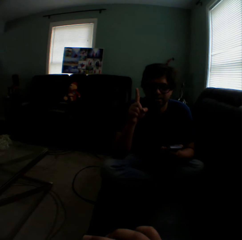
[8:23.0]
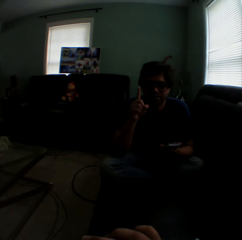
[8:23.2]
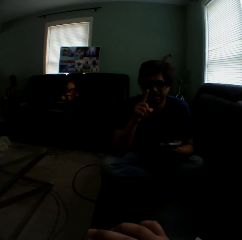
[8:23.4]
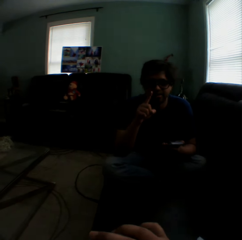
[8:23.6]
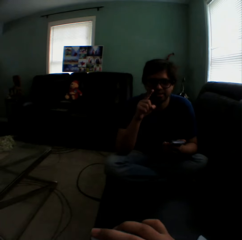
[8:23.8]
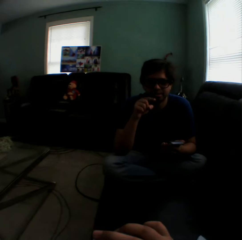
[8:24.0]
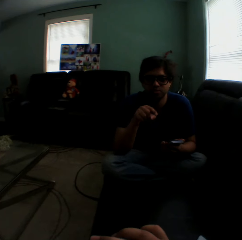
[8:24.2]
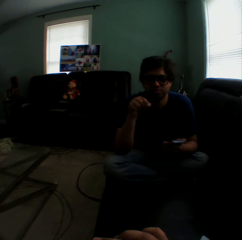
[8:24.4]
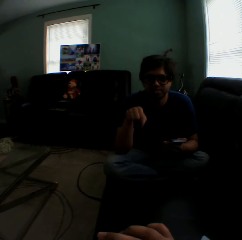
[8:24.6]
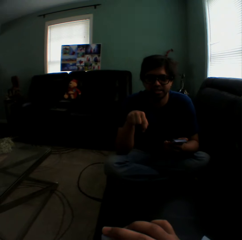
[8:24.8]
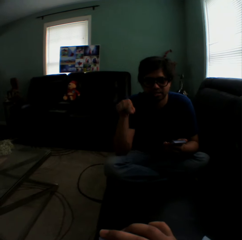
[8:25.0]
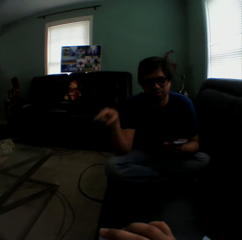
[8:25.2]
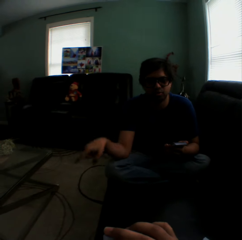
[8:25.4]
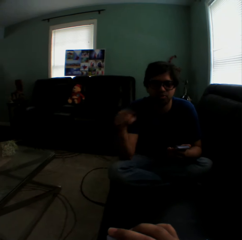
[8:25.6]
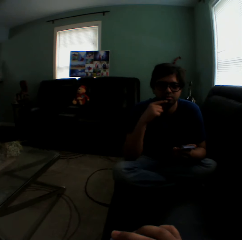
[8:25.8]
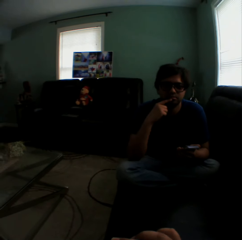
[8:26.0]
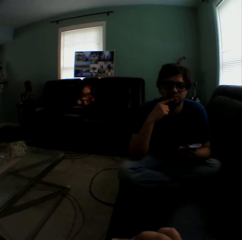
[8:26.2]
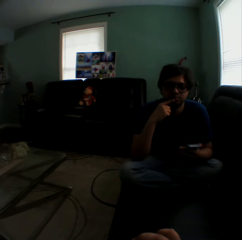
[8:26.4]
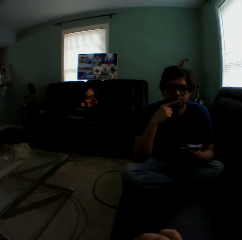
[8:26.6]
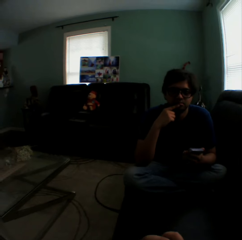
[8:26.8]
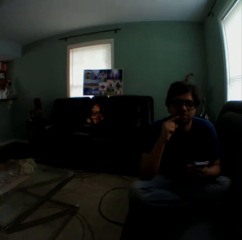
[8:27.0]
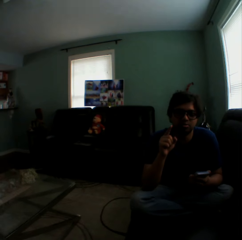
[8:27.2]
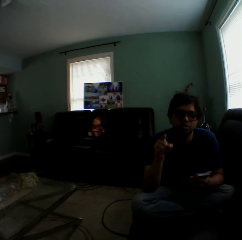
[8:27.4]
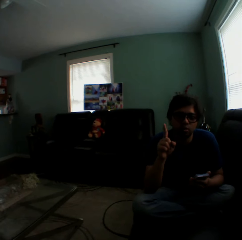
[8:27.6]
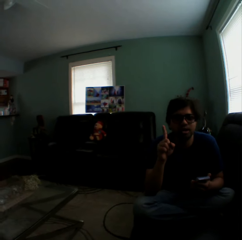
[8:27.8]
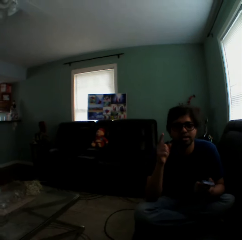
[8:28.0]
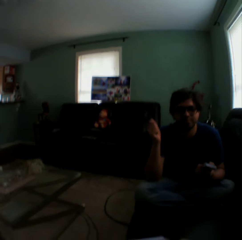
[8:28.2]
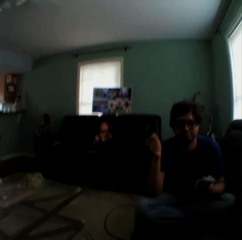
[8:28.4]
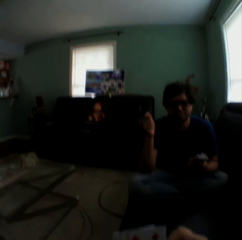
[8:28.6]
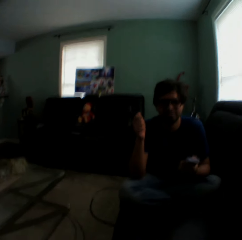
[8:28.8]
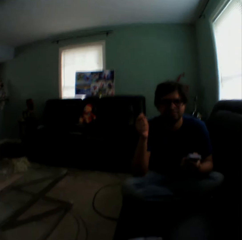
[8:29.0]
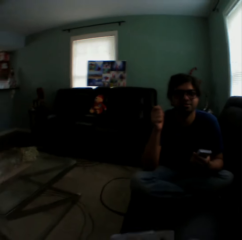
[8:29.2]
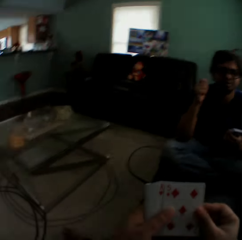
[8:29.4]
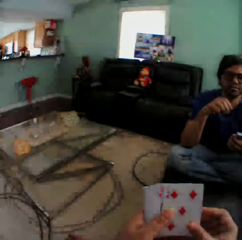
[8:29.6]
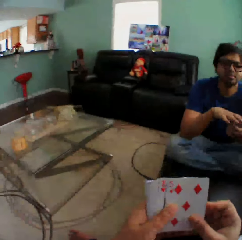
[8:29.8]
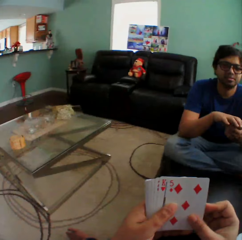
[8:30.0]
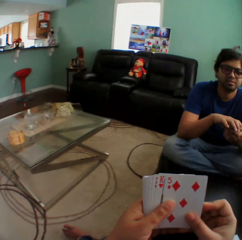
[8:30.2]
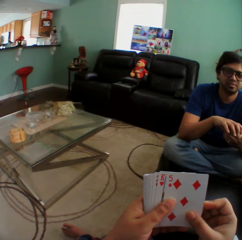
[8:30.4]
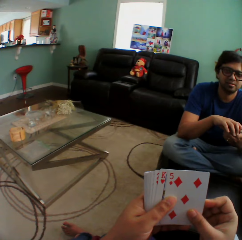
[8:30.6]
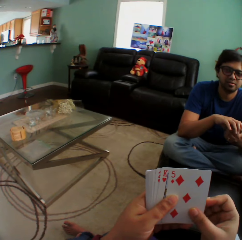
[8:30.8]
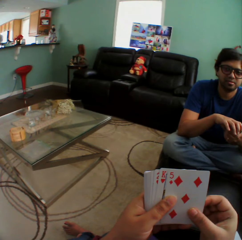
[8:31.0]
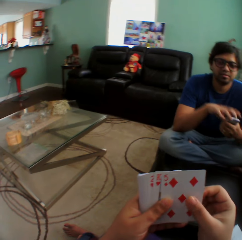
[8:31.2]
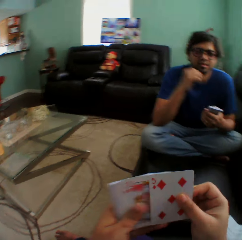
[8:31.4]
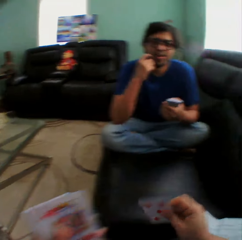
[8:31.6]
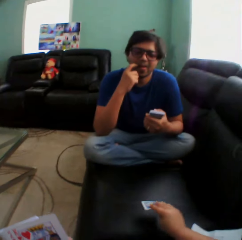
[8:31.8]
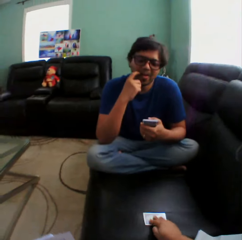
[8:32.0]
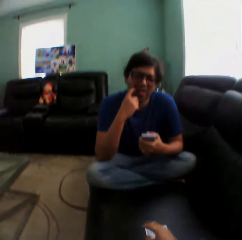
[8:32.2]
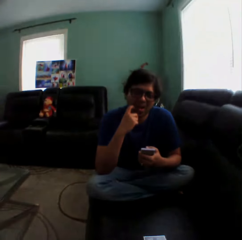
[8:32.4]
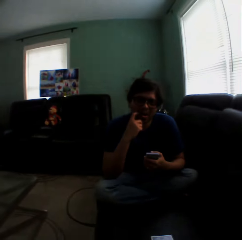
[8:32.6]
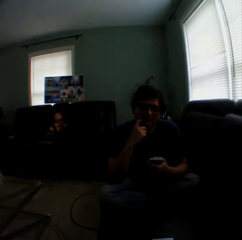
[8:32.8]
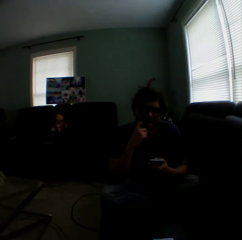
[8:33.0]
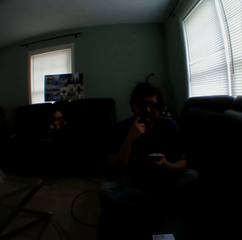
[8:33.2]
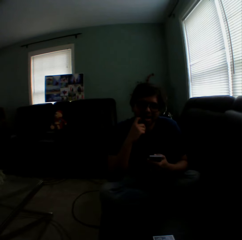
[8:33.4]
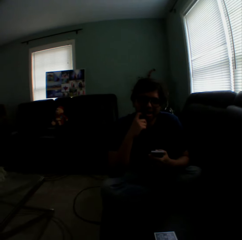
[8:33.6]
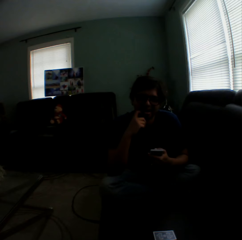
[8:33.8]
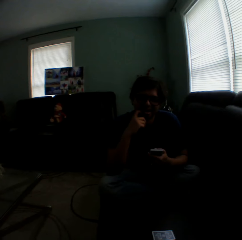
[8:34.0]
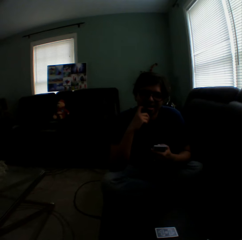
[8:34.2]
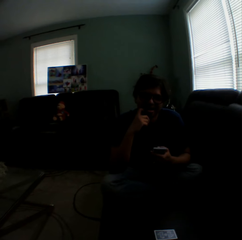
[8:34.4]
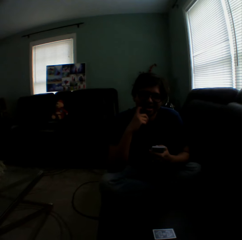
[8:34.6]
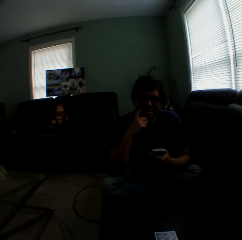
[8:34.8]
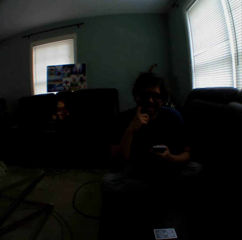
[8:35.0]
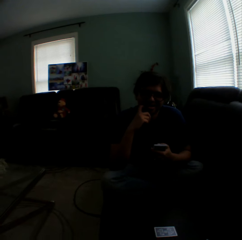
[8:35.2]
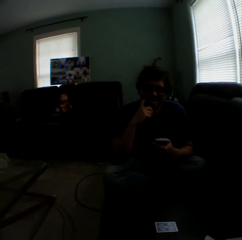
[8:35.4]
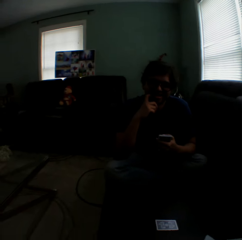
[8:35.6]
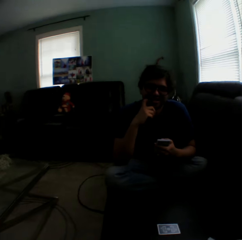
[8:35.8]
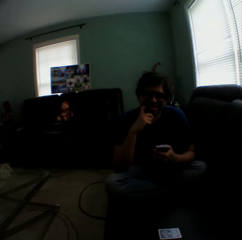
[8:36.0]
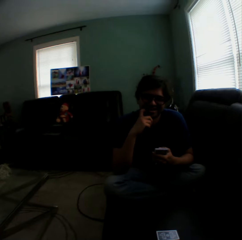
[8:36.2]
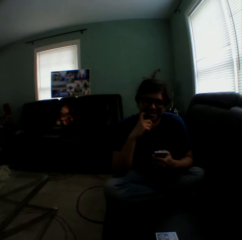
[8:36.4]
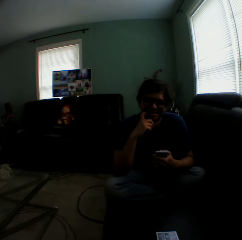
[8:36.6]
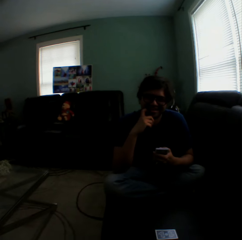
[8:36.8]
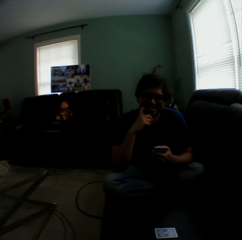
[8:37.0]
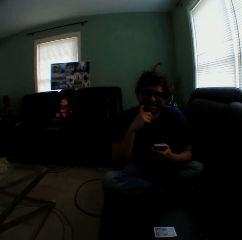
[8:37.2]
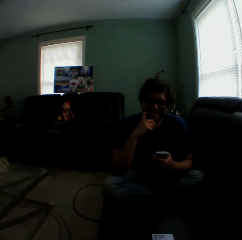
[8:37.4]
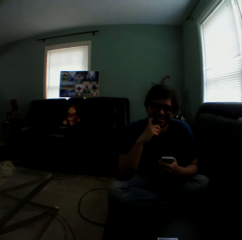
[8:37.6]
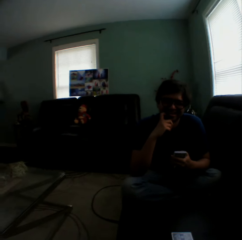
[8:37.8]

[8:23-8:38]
A man touches the face. The camera wearer turns to the side. The man raises a finger. The camera wearer turns to the side, holds playing cards, and turns to the side. The man touches the face. The camera wearer puts a playing card on the couch. They turn to the side. The man holds playing cards.

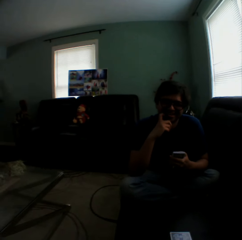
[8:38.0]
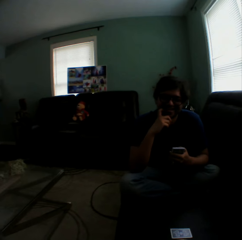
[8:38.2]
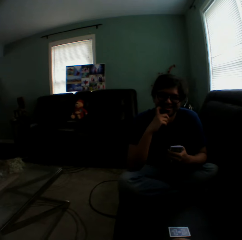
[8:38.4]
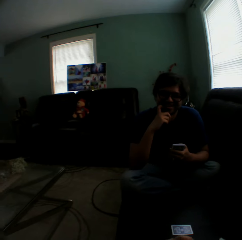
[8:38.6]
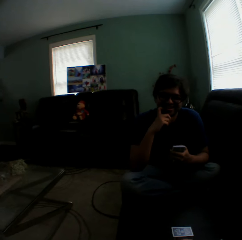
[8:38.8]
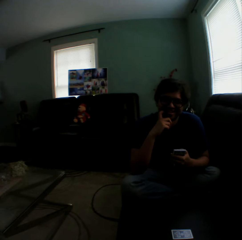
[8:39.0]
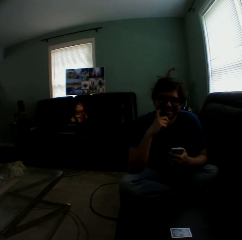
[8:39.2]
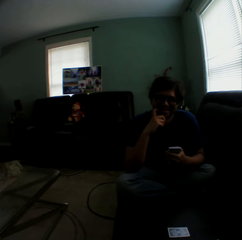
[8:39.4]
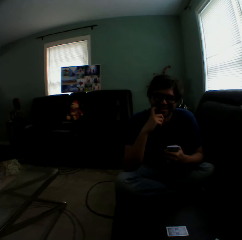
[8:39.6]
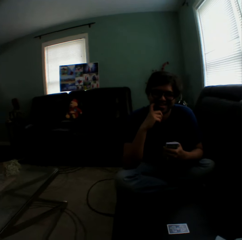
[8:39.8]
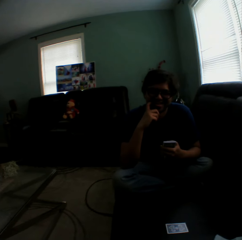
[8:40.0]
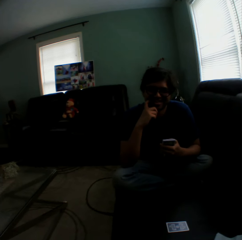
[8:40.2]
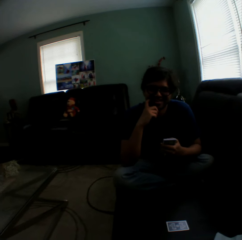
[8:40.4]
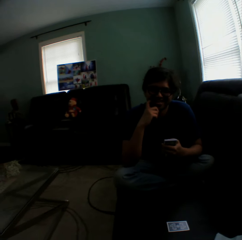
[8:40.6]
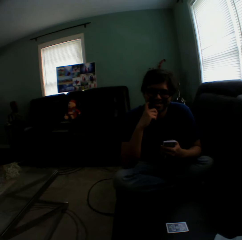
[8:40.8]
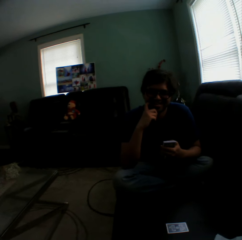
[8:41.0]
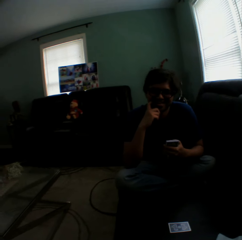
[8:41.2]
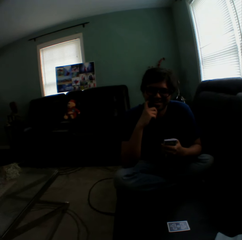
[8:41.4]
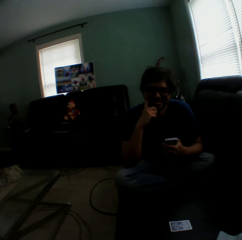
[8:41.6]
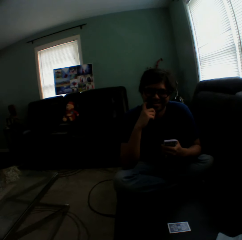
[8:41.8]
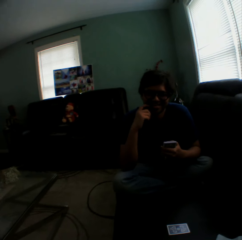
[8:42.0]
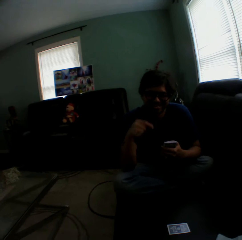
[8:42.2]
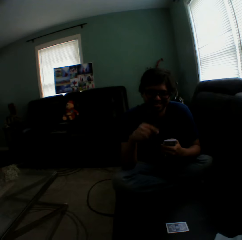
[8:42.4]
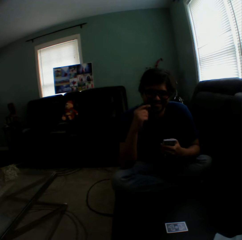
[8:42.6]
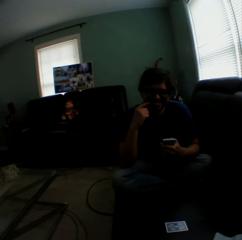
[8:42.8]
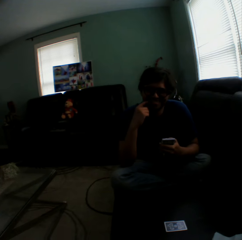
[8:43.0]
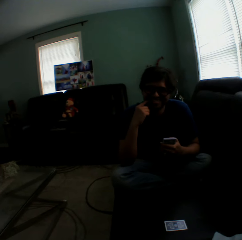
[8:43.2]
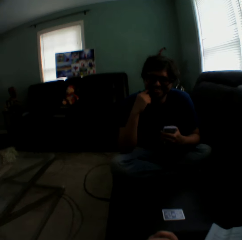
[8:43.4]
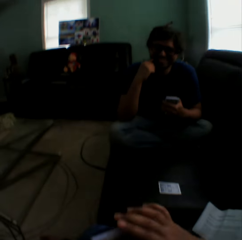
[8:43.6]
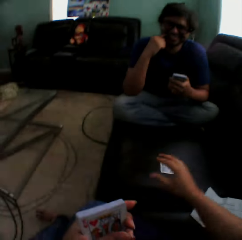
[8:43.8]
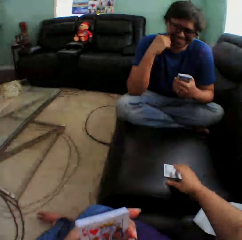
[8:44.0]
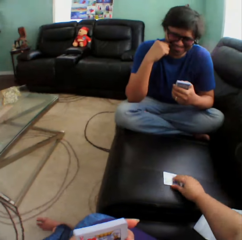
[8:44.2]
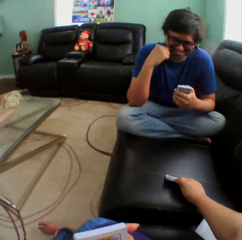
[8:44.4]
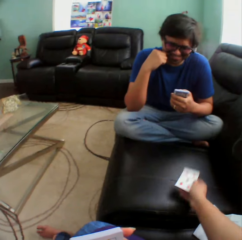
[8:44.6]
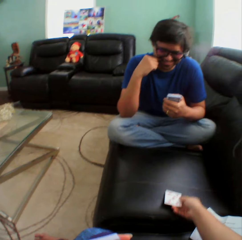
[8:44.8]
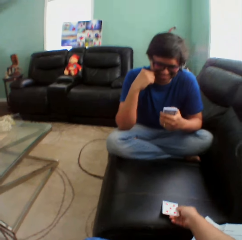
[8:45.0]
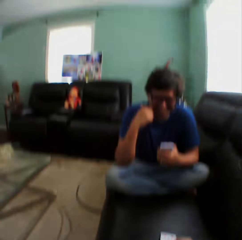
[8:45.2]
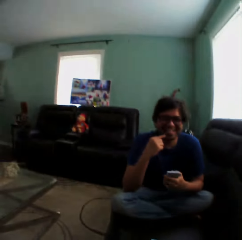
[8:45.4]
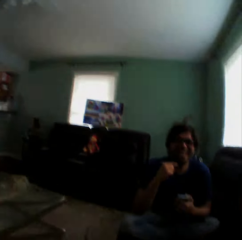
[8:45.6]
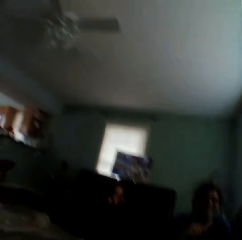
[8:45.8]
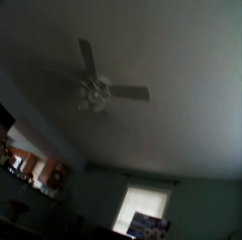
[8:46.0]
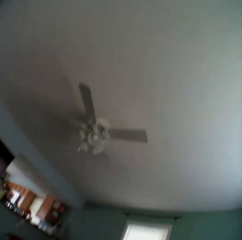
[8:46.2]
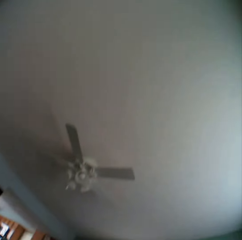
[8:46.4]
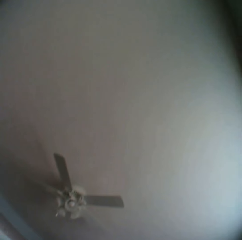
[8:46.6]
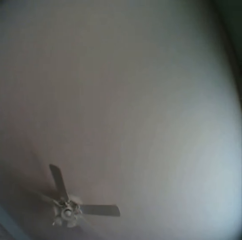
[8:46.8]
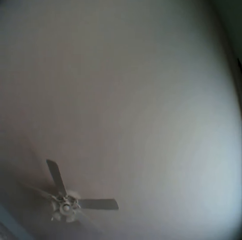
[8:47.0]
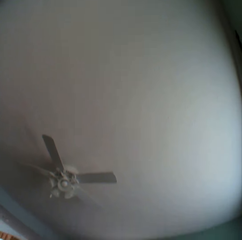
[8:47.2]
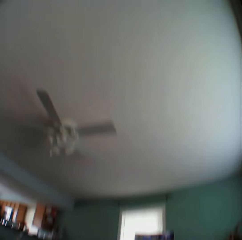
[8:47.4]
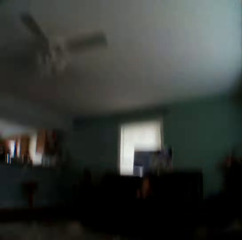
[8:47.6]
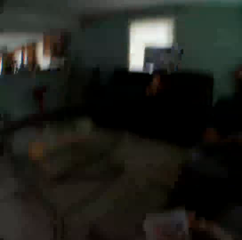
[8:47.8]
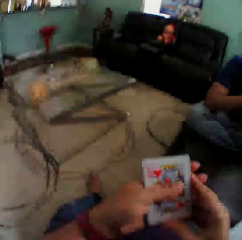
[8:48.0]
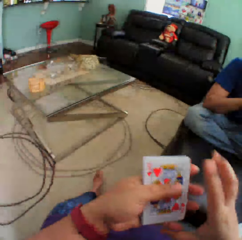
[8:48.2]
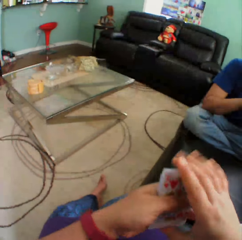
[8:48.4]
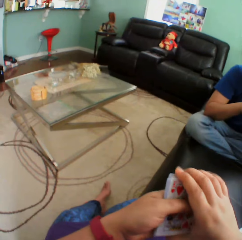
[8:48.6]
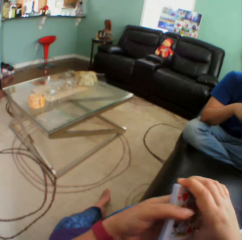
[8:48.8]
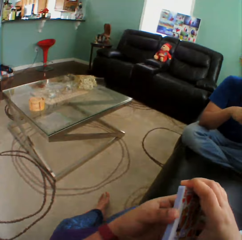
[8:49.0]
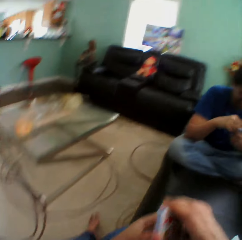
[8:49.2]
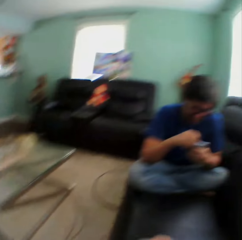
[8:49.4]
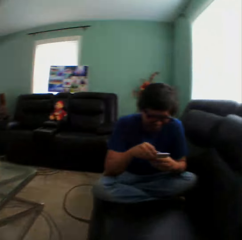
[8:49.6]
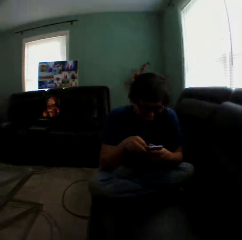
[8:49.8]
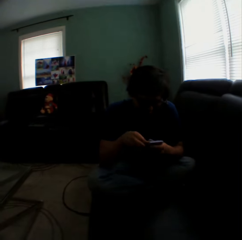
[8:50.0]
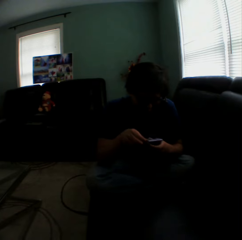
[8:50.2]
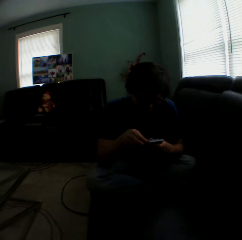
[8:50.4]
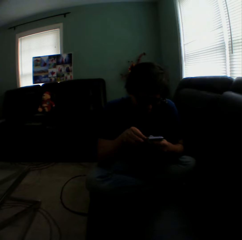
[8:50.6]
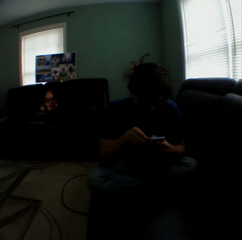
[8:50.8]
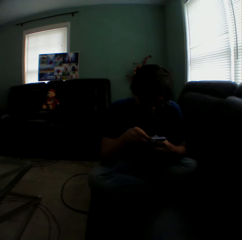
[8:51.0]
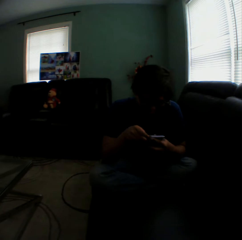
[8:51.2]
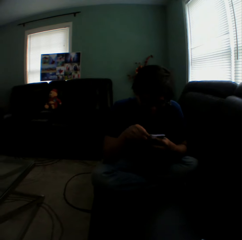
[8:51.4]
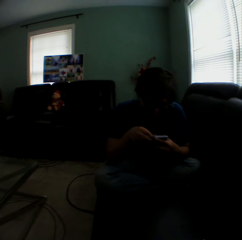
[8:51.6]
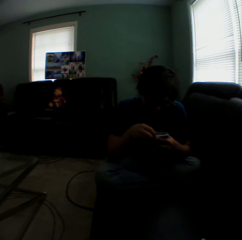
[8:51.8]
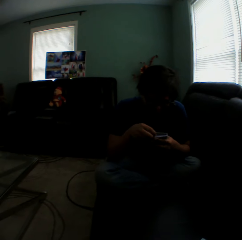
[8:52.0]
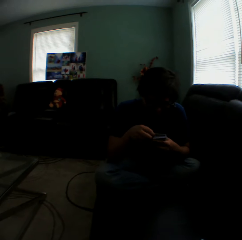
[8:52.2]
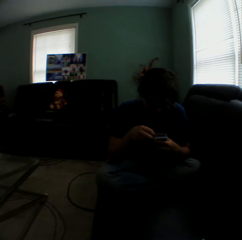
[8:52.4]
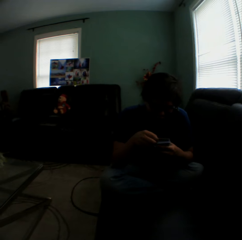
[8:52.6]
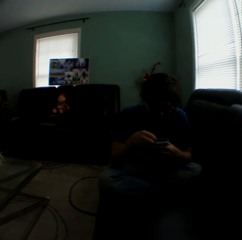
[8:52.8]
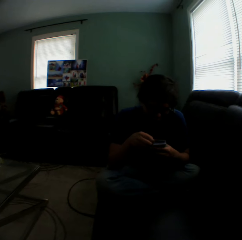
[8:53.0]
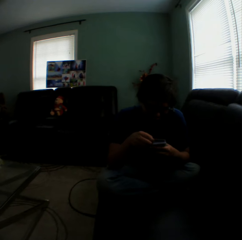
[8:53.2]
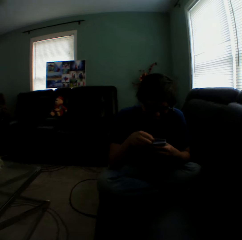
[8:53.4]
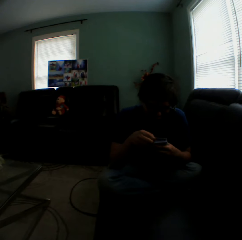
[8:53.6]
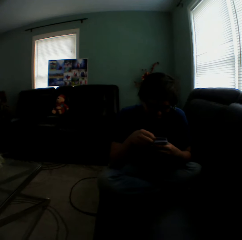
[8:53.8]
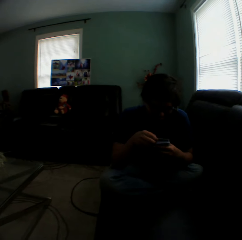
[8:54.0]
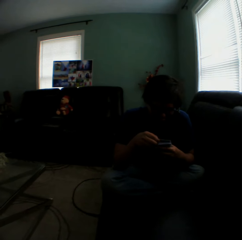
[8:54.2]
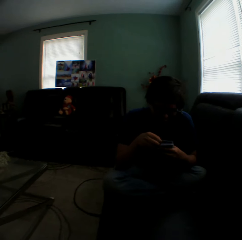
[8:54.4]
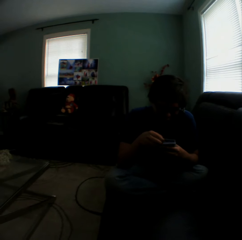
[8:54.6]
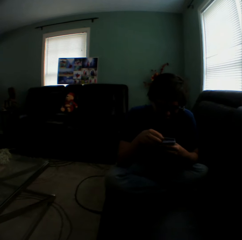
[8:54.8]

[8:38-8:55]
The camera wearer turns to the side. A man holds playing cards. The man points on a card and touches the face. The camera wearer holds a playing card on the couch. They turn the card on the couch. They turn to the side. They hold playing cards and arrange cards in a hand. They turn to the side. The man arranges cards in a hand and holds playing cards.
